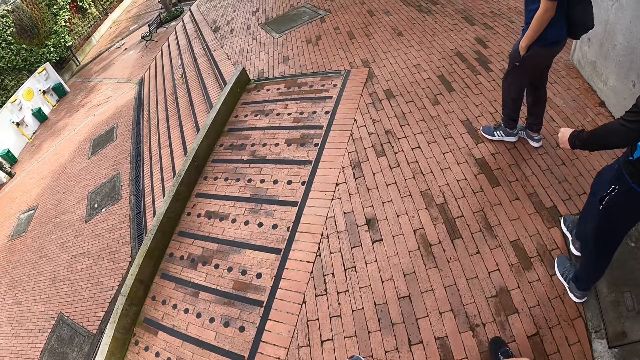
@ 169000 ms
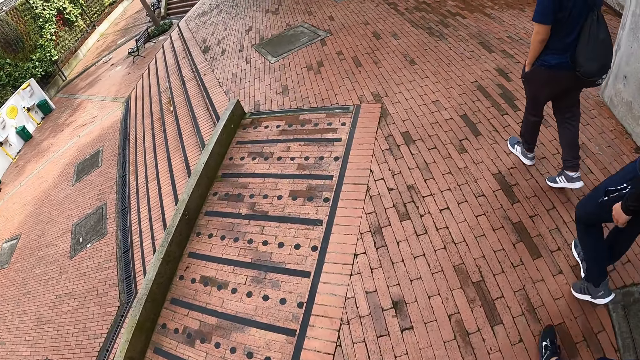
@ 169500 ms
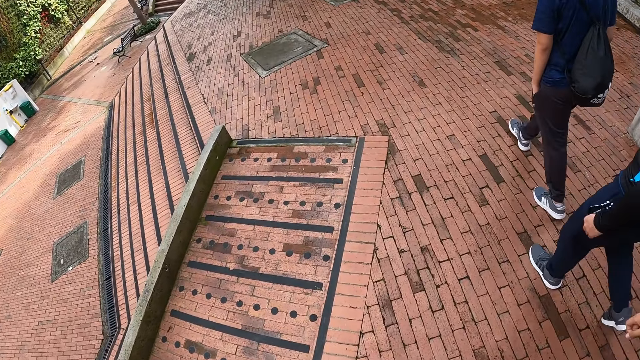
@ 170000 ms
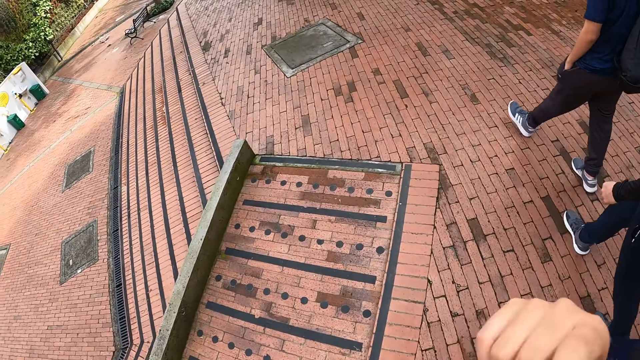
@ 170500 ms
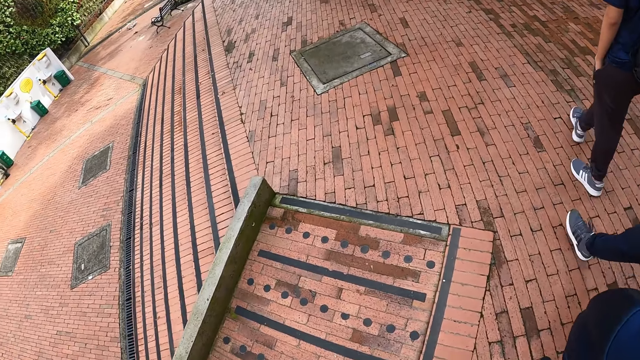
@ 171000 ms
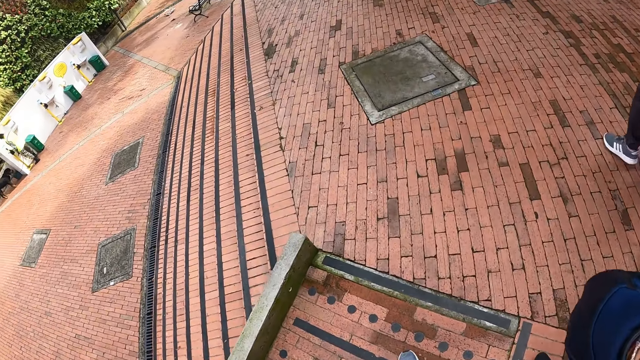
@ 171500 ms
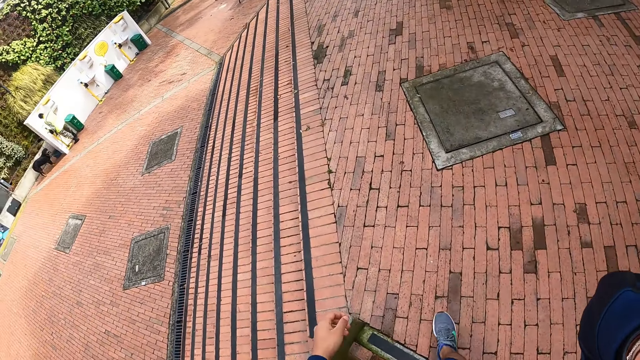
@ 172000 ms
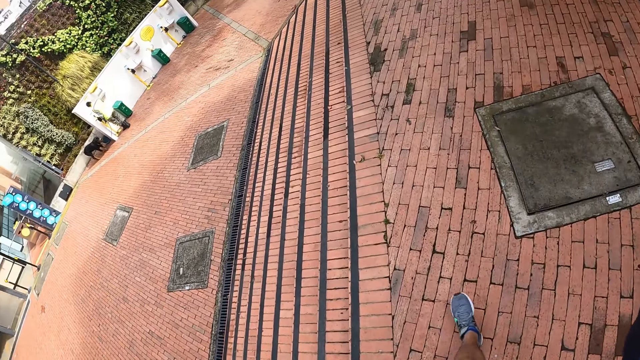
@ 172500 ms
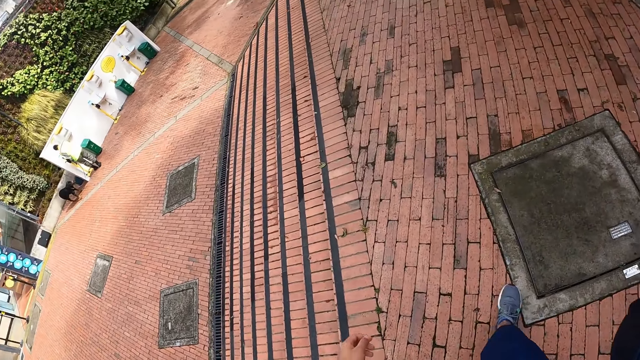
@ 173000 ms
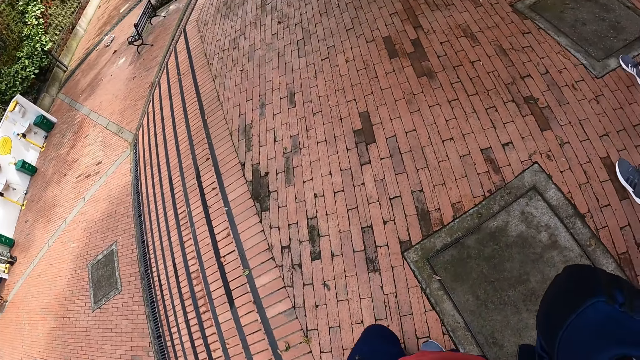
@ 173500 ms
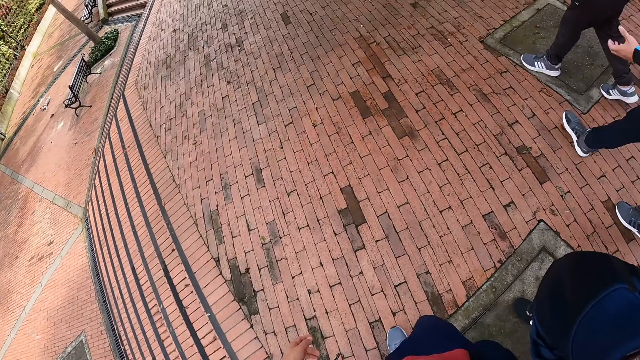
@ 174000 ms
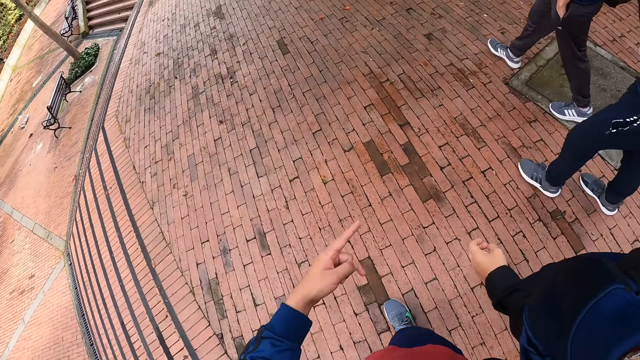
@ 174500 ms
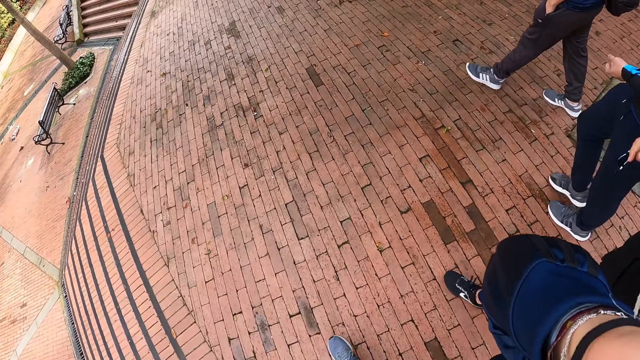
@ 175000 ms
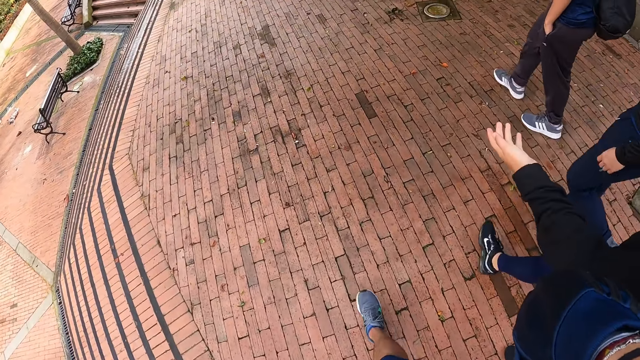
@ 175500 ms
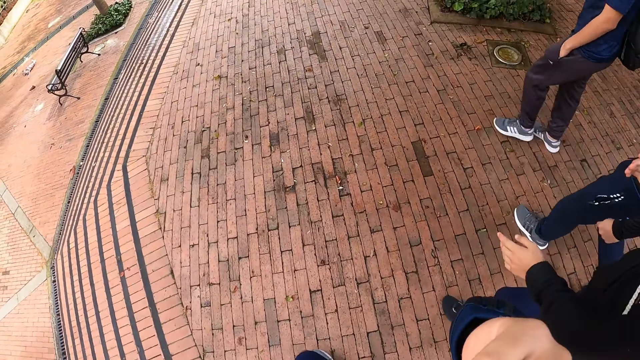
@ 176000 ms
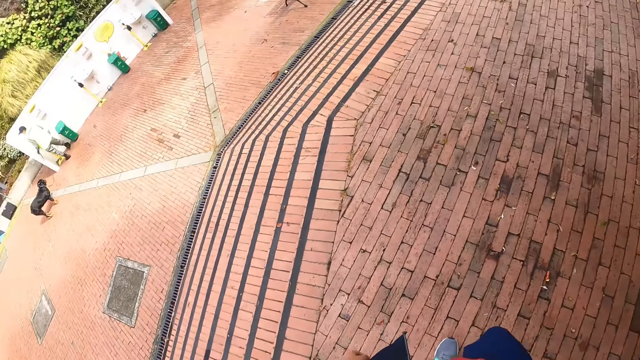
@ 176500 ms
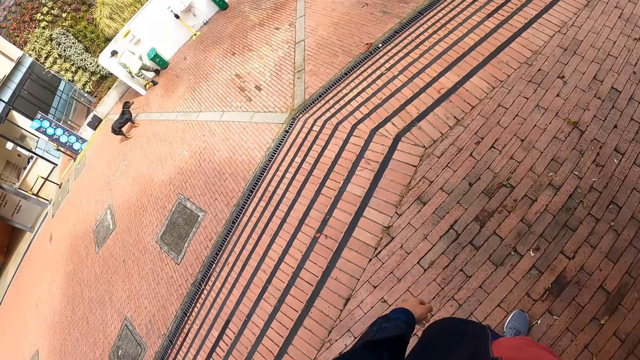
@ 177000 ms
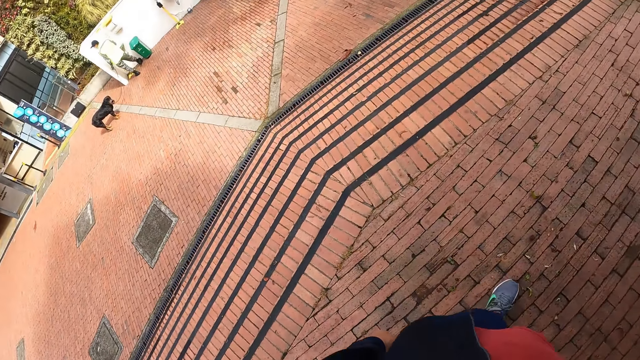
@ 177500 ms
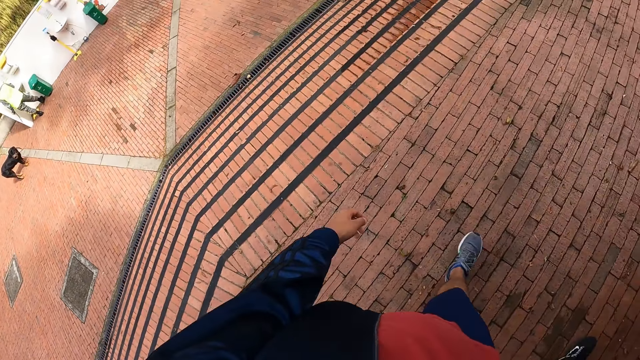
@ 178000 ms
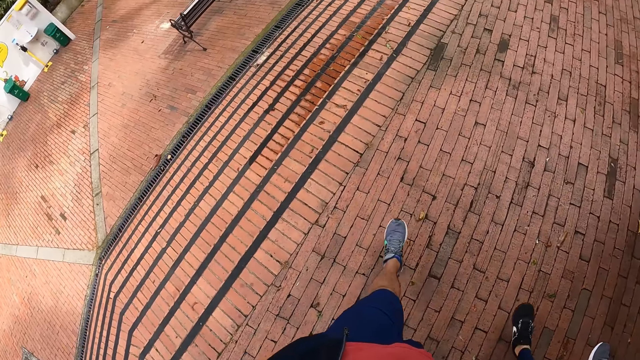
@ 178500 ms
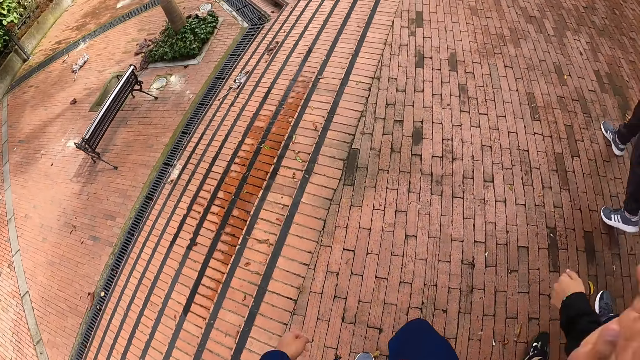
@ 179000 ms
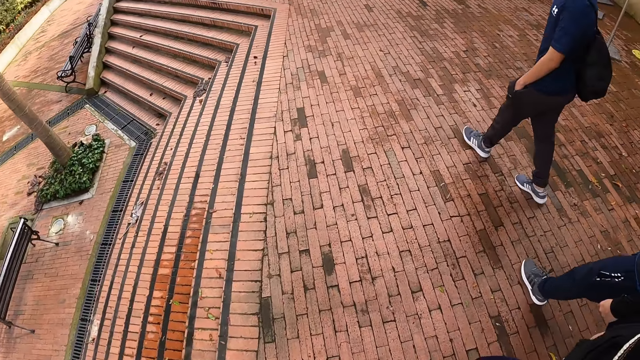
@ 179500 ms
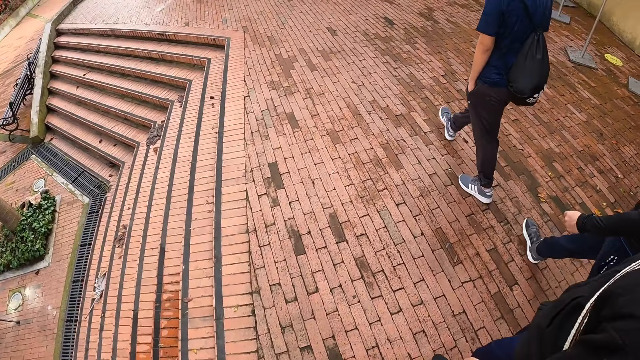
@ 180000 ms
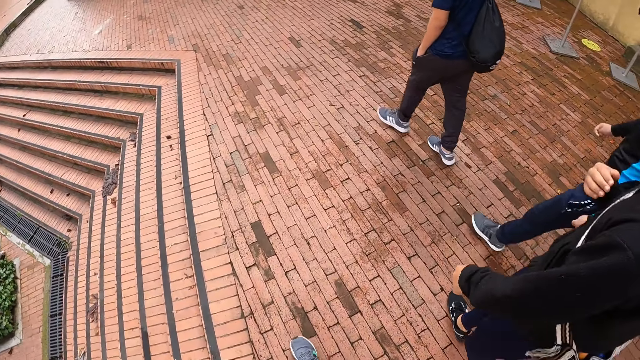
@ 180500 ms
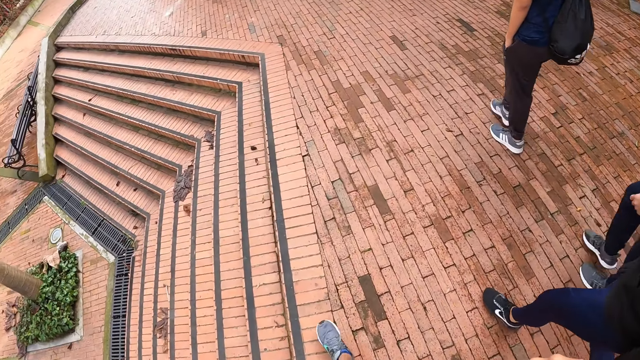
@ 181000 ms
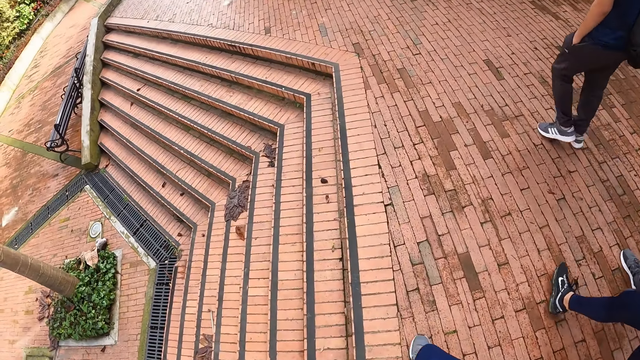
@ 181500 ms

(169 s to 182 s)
The camera wearer does something with a hand. They walk along the pavement. They do a hand movement. They walk along the pavement. A male does a hand movement. The camera wearer walks along the pavement.

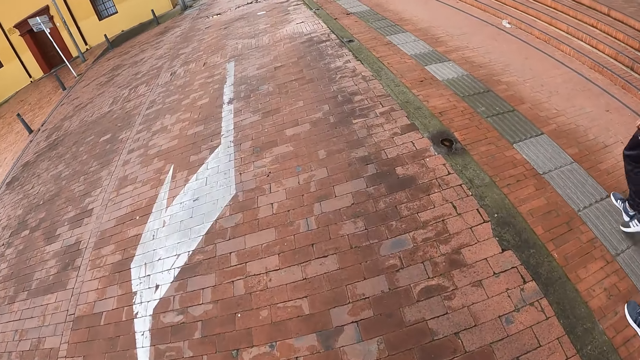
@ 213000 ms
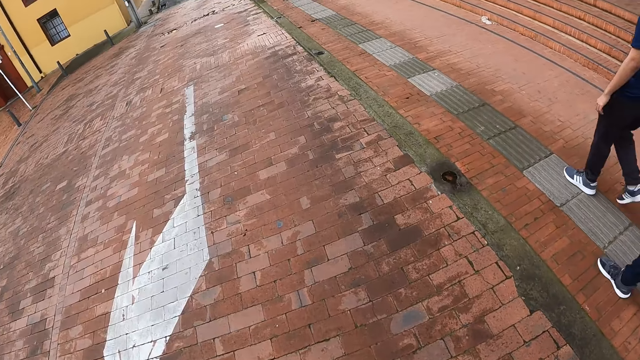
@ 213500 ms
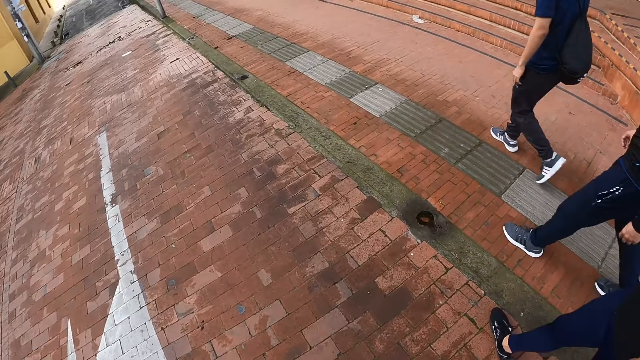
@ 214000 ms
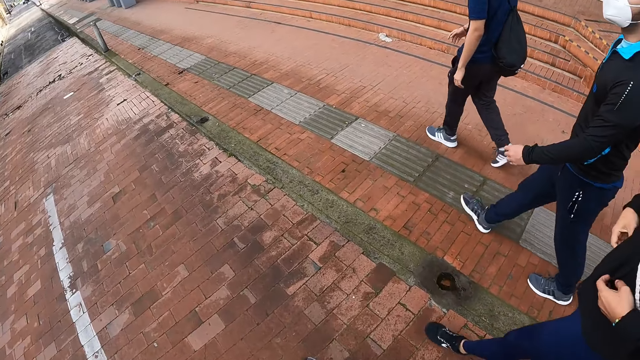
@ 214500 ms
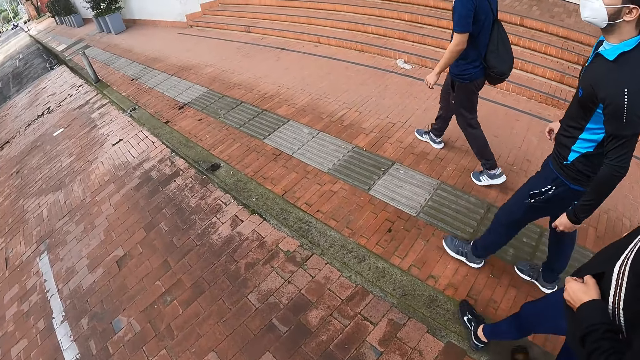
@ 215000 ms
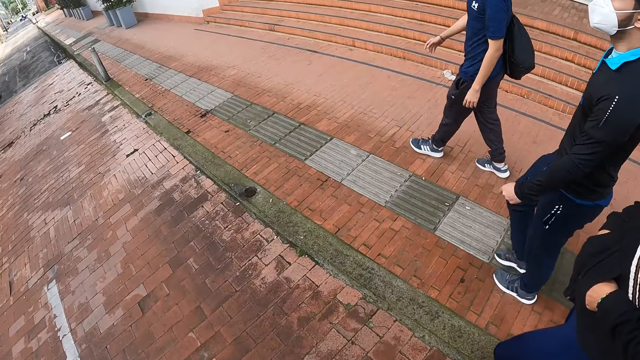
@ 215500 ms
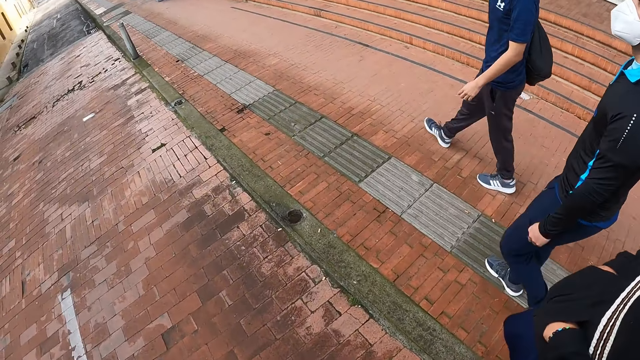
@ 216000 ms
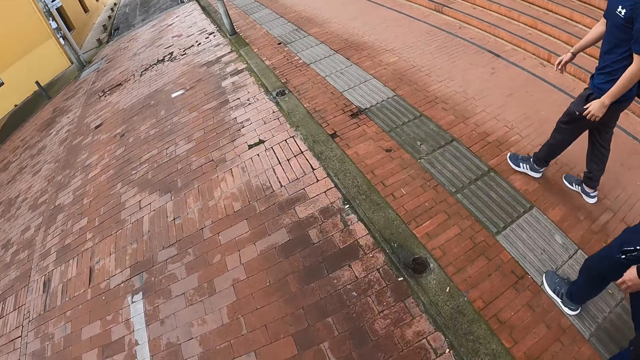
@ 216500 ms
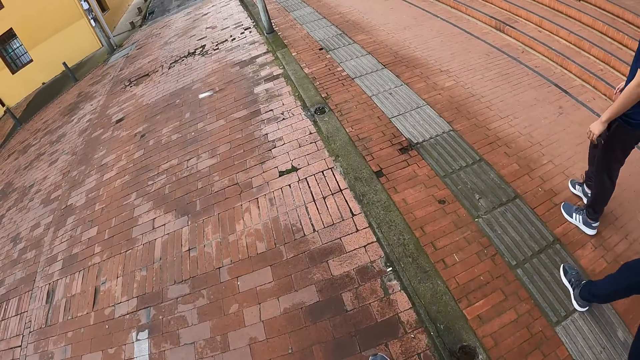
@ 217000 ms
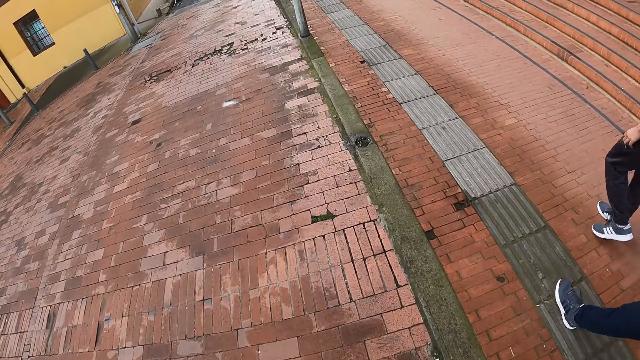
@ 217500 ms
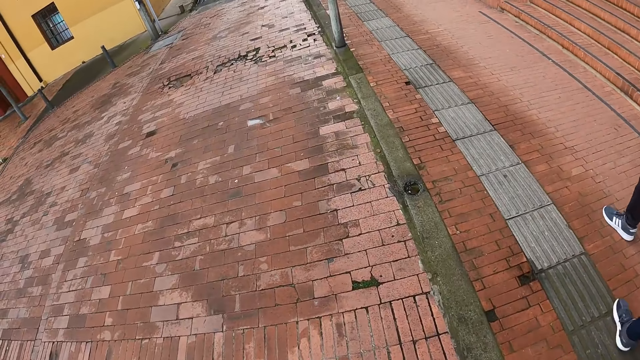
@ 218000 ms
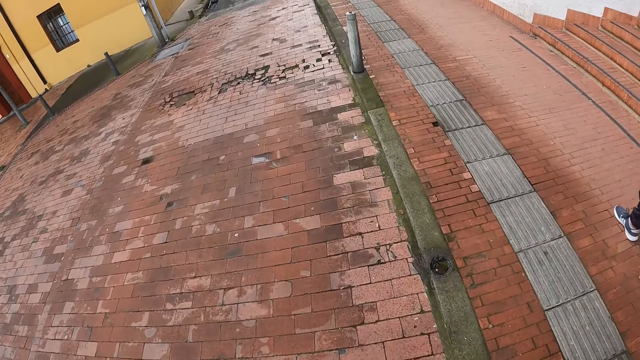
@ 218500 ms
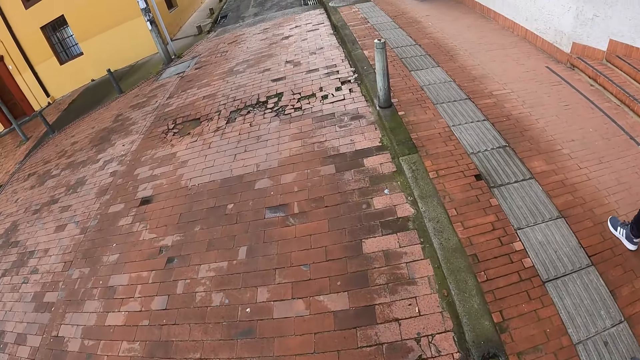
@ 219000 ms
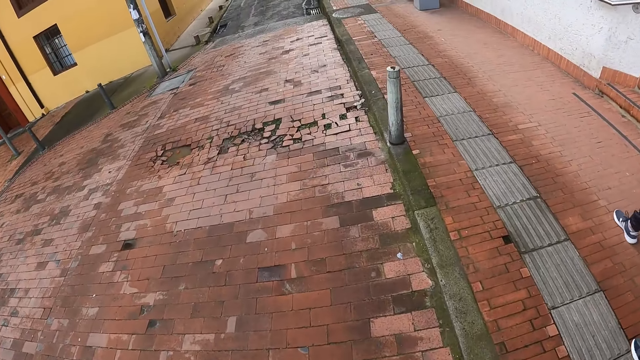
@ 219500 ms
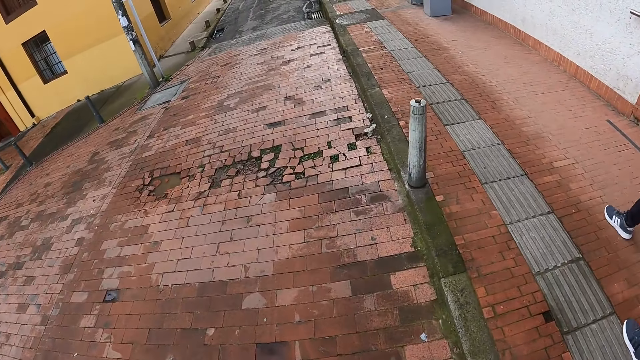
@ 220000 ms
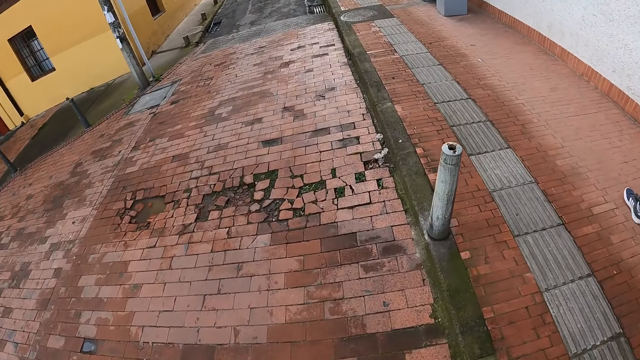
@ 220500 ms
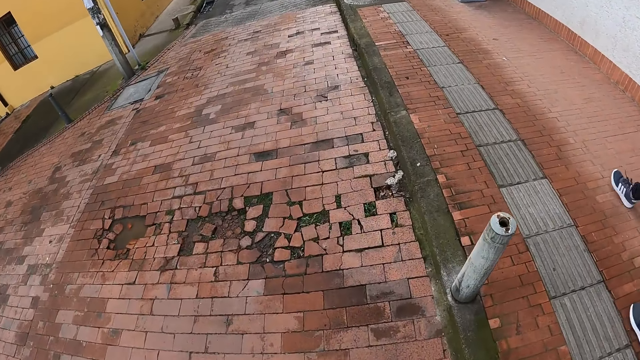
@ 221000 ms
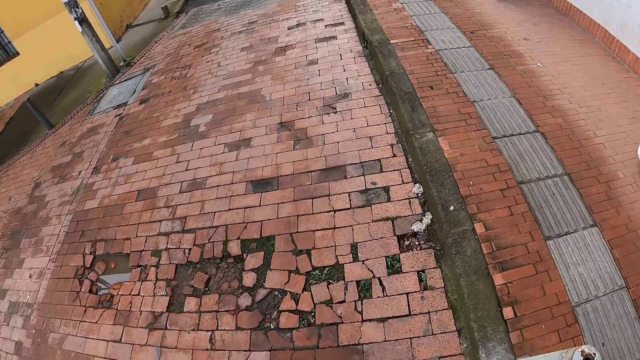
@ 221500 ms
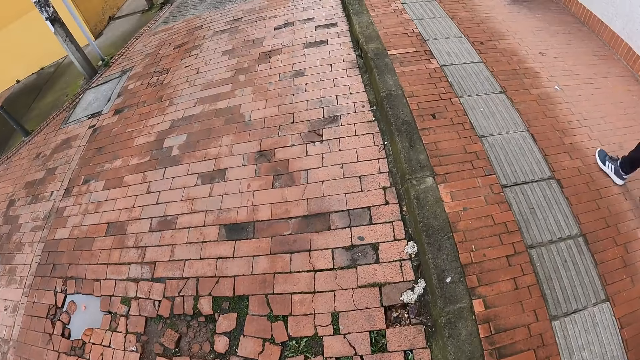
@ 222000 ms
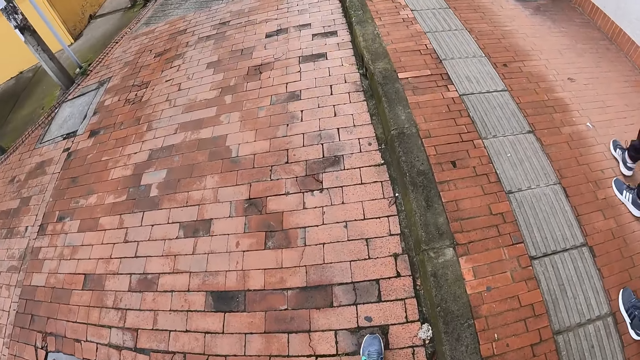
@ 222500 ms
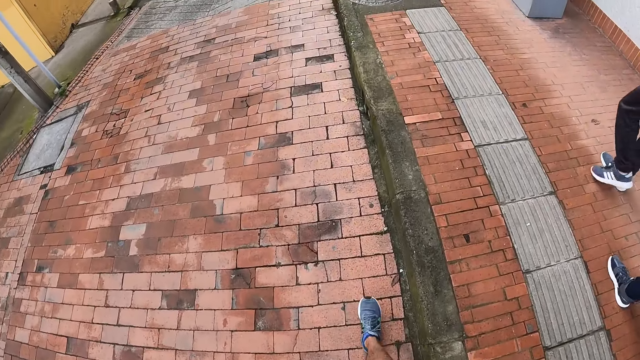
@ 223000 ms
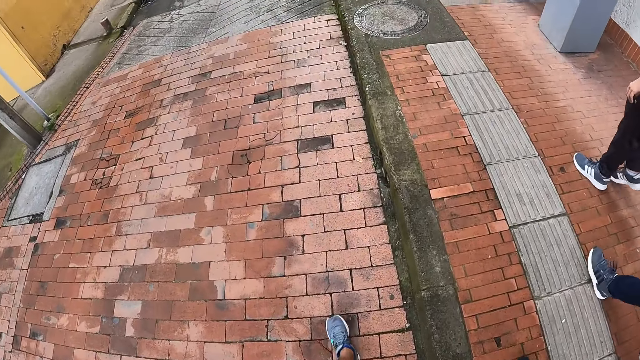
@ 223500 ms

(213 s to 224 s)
A man places his hands in his jacket.
